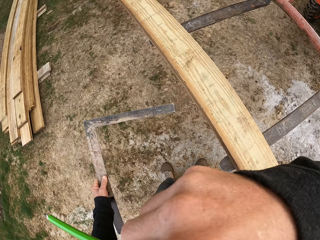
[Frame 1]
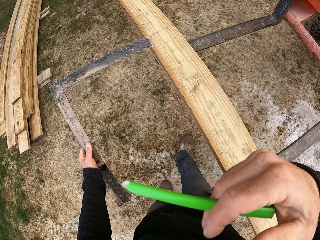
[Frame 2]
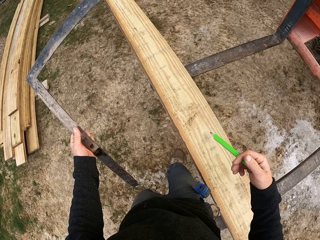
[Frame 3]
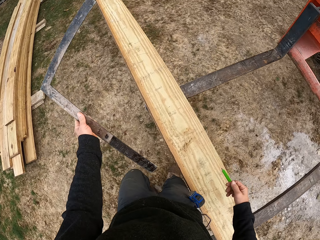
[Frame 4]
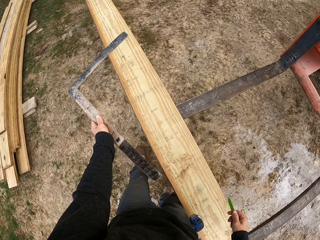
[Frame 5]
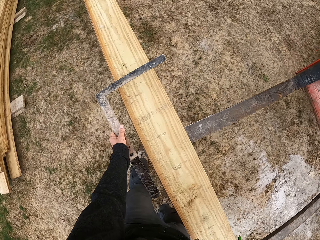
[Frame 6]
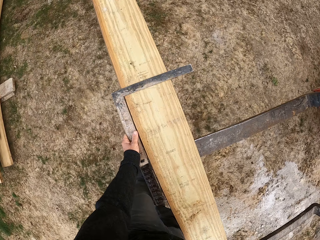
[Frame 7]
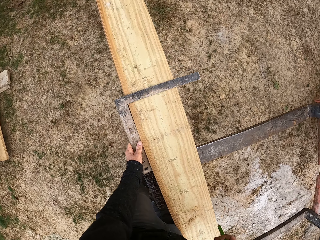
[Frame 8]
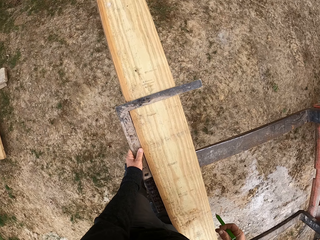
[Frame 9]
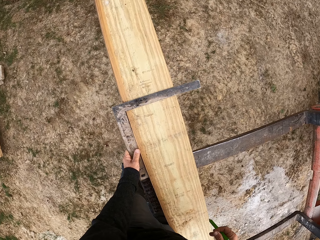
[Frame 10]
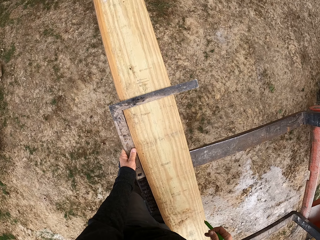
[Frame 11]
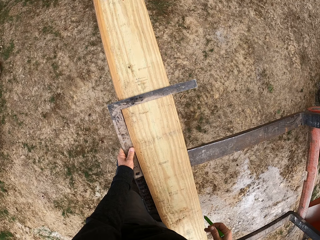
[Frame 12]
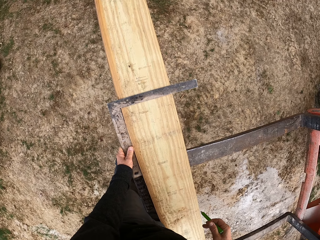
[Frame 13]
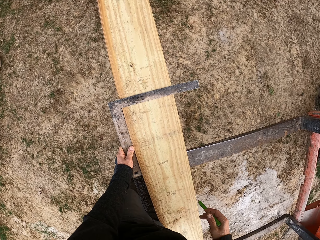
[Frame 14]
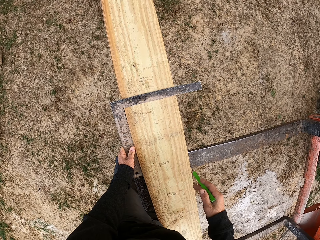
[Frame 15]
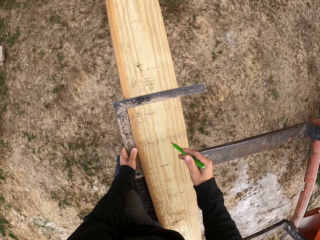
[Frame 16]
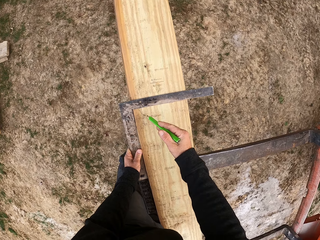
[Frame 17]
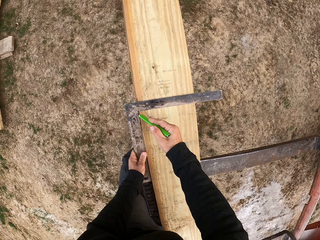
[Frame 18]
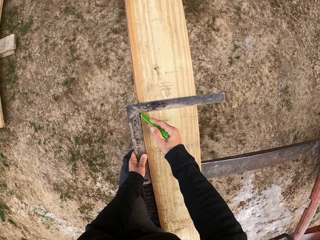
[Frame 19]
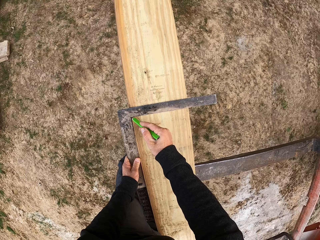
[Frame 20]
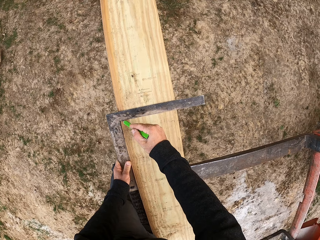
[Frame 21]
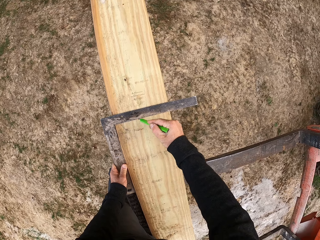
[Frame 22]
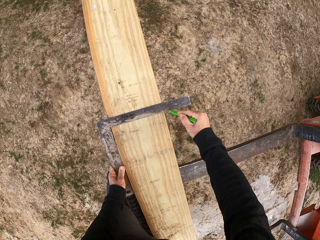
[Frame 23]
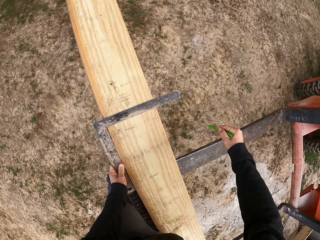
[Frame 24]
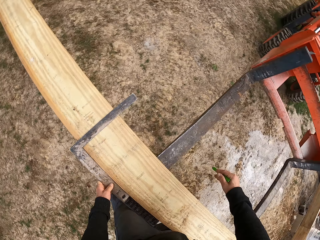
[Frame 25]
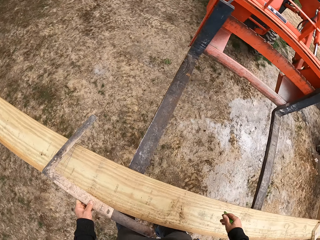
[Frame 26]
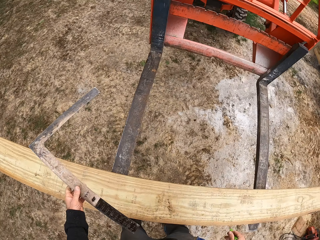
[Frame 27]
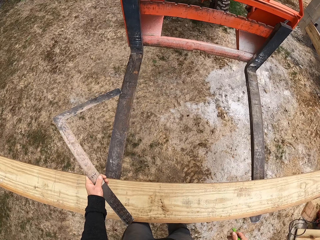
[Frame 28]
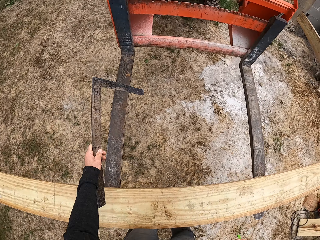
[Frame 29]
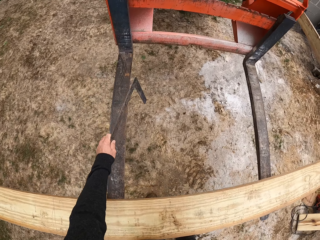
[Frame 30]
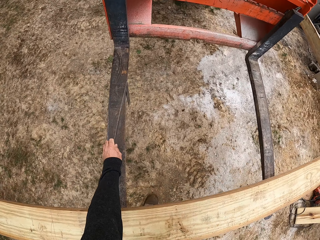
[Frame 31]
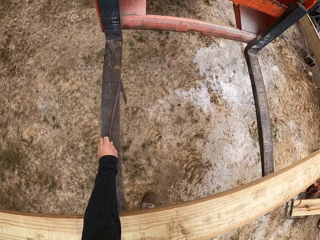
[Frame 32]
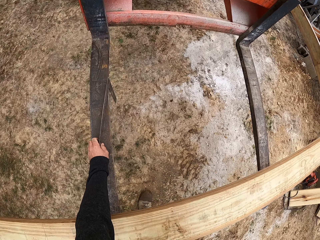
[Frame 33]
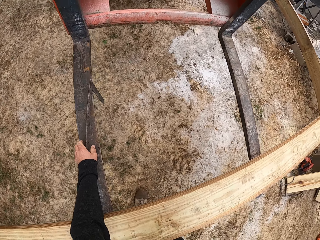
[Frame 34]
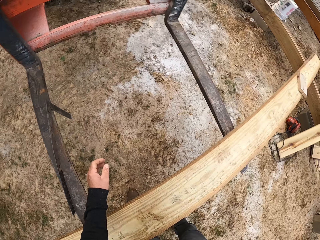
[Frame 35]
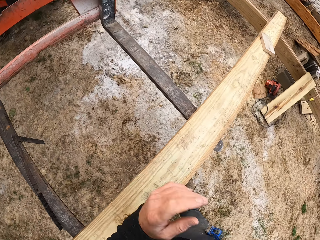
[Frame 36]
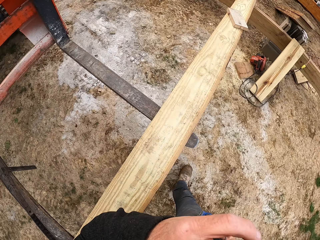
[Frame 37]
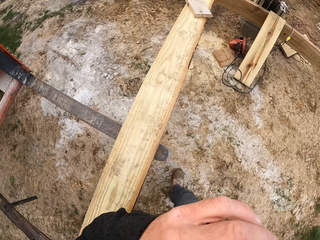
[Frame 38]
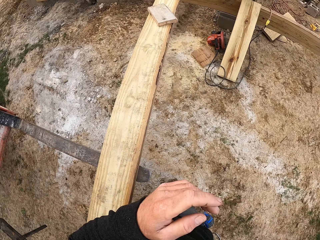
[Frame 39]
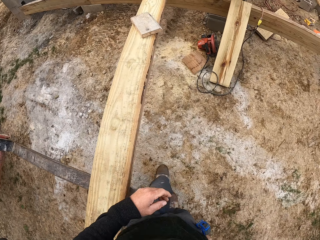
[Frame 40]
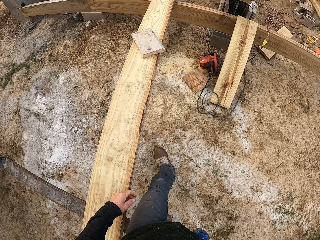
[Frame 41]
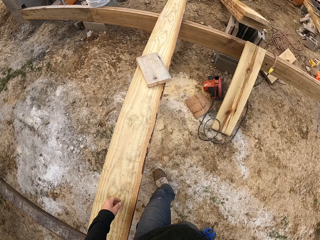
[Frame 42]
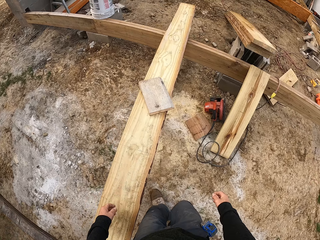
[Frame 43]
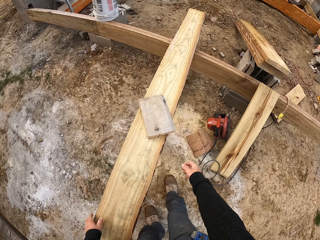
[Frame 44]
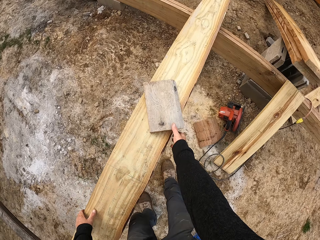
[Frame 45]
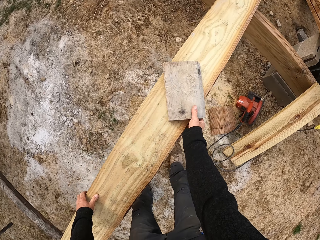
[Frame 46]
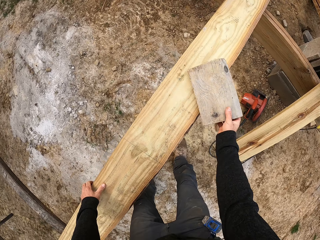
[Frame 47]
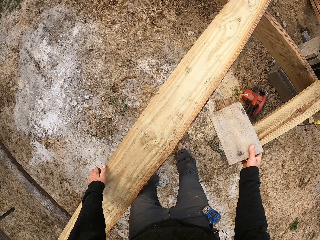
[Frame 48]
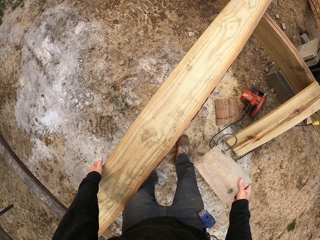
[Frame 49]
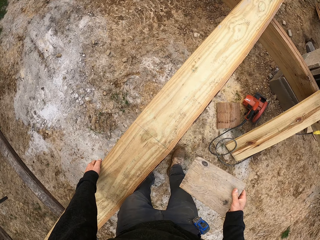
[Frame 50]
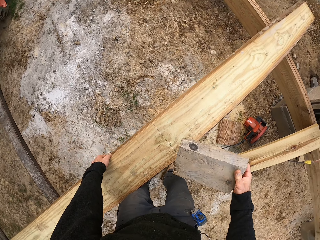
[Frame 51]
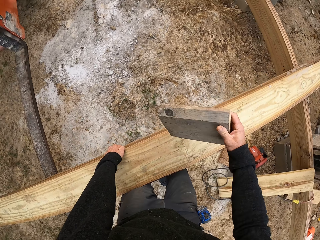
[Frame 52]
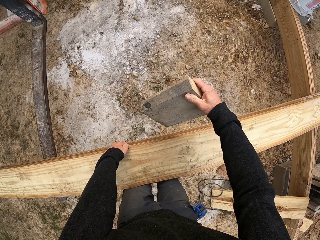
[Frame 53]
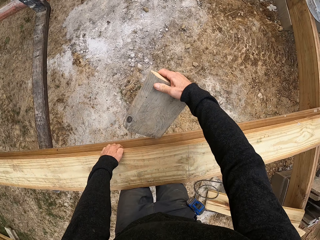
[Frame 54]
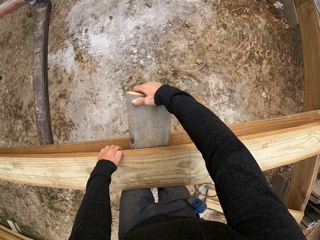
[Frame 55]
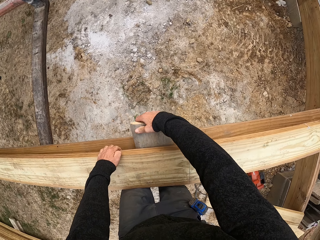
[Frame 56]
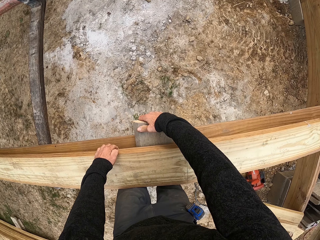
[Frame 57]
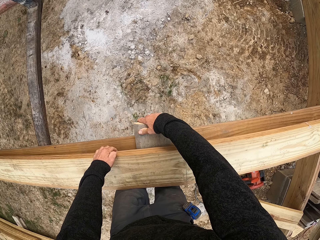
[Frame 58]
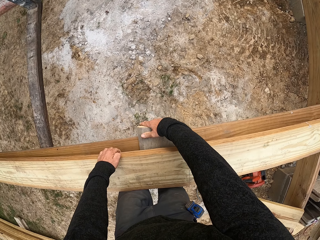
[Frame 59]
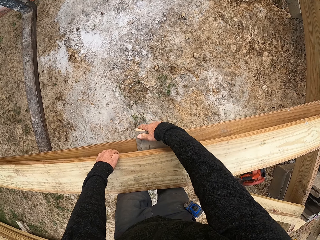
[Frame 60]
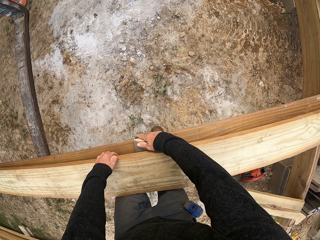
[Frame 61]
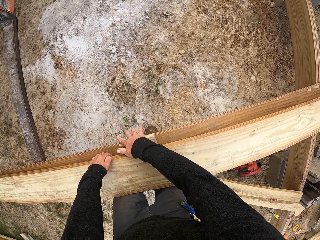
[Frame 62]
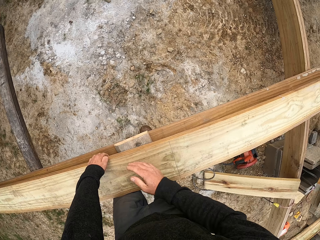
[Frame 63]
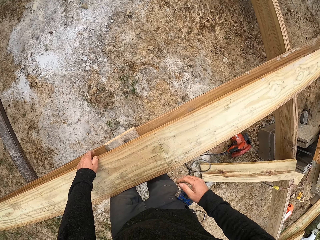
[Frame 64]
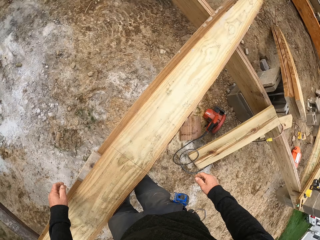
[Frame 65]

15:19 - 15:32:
The camera wearer scratches on the face. He touches his face with his right hand. He walks. He puts the L ruler on the piece of wood. He draws a line on the piece of wood. He puts the L ruler on the wood. He hangs the ruler on something. He walks. He picks up the book. He takes the wood. He puts the book on a space under the wood. He puts the wood on the other wood.

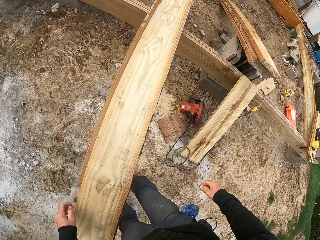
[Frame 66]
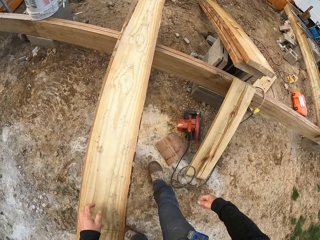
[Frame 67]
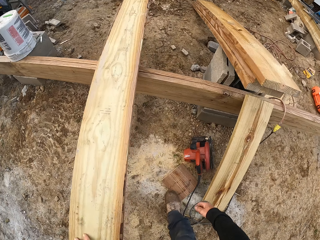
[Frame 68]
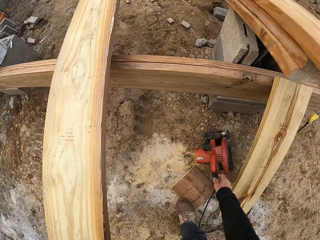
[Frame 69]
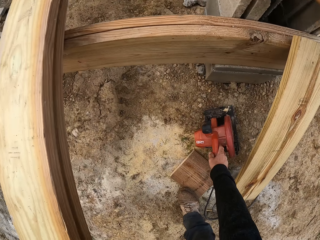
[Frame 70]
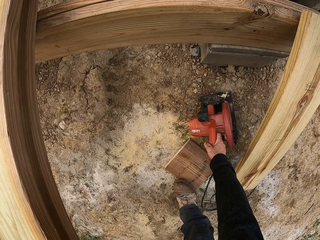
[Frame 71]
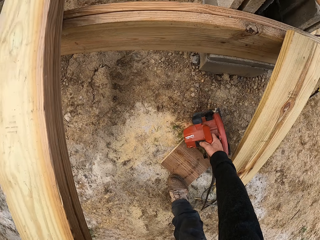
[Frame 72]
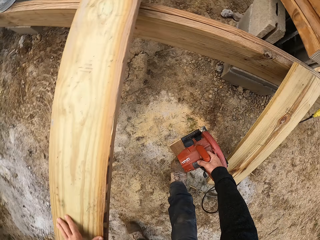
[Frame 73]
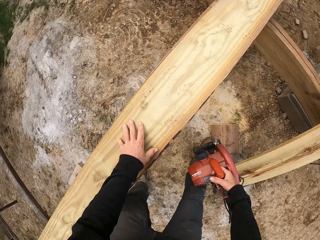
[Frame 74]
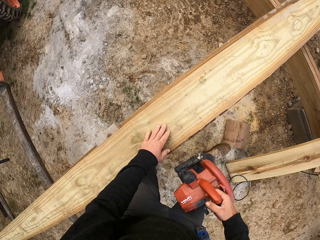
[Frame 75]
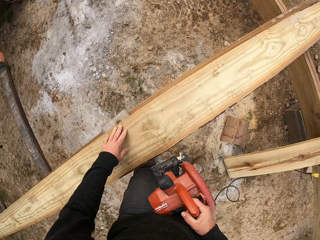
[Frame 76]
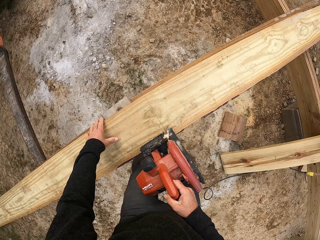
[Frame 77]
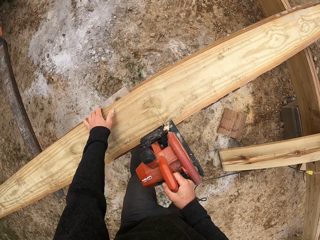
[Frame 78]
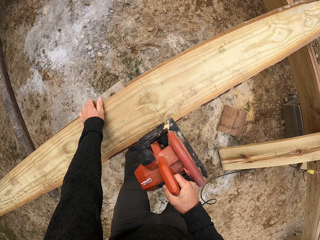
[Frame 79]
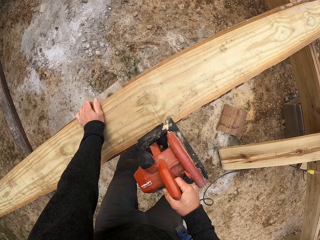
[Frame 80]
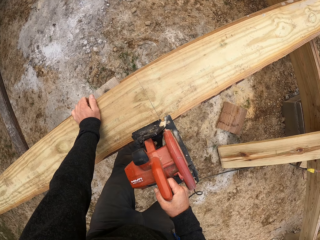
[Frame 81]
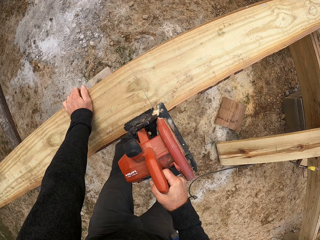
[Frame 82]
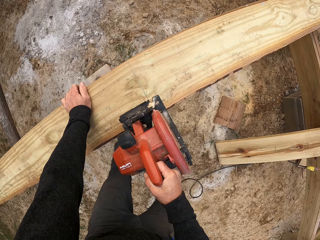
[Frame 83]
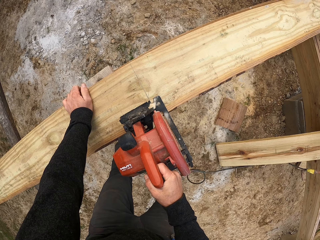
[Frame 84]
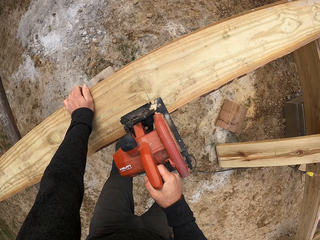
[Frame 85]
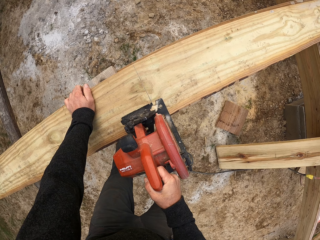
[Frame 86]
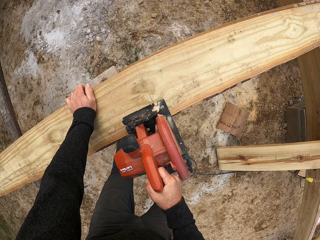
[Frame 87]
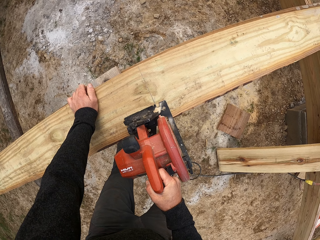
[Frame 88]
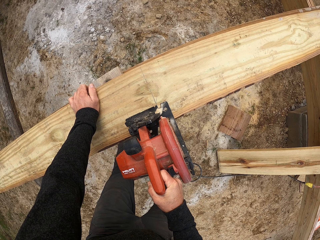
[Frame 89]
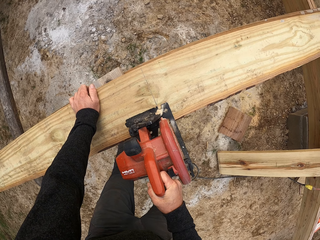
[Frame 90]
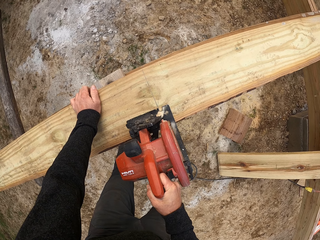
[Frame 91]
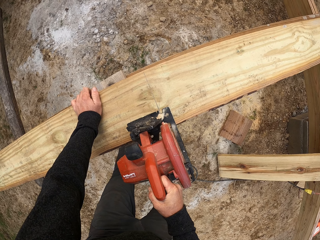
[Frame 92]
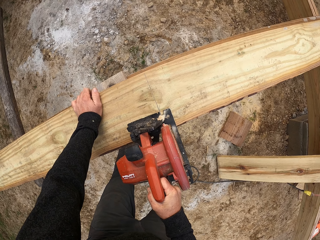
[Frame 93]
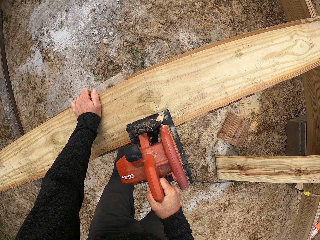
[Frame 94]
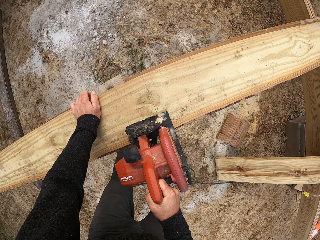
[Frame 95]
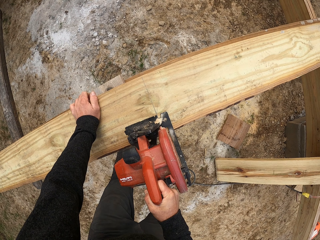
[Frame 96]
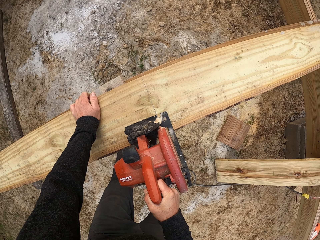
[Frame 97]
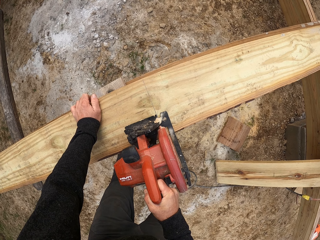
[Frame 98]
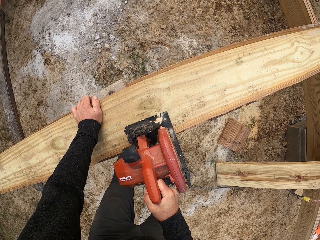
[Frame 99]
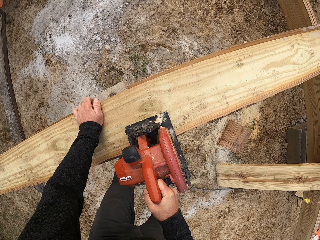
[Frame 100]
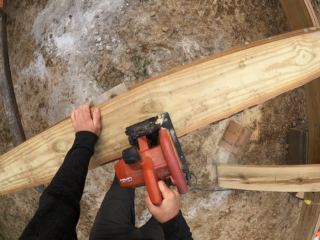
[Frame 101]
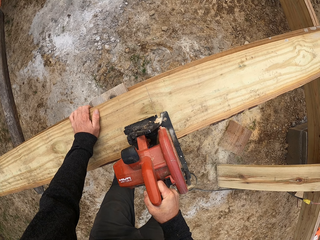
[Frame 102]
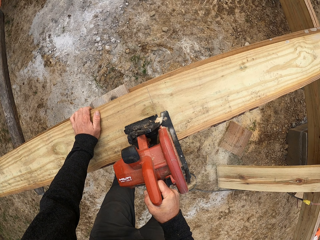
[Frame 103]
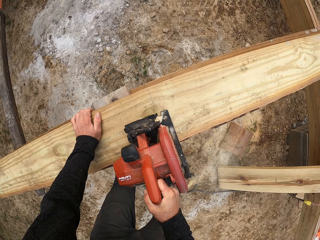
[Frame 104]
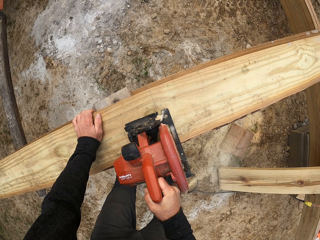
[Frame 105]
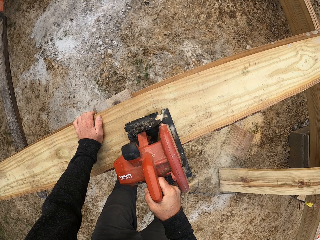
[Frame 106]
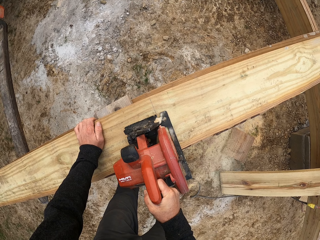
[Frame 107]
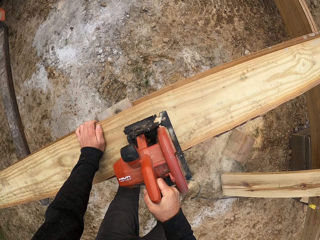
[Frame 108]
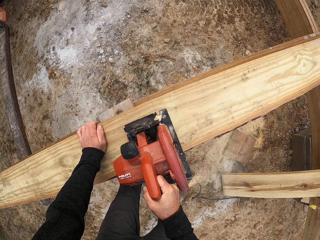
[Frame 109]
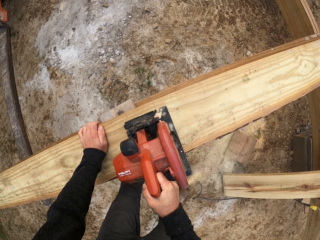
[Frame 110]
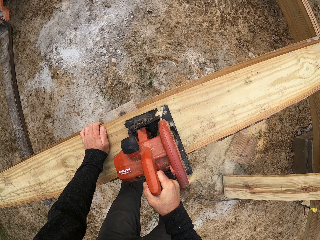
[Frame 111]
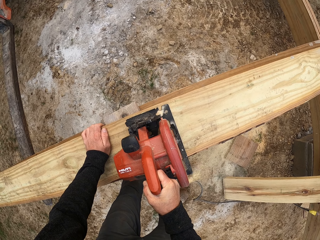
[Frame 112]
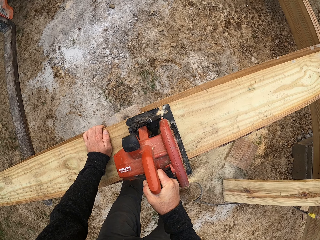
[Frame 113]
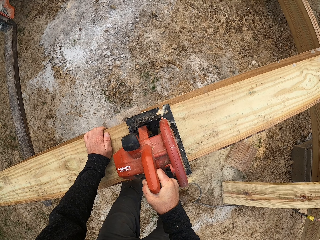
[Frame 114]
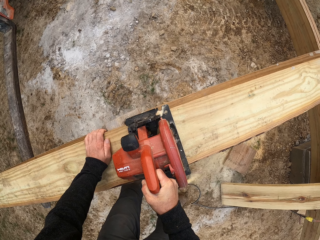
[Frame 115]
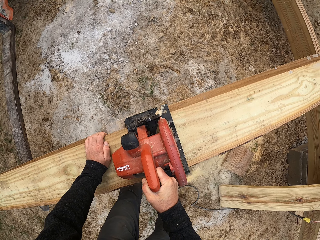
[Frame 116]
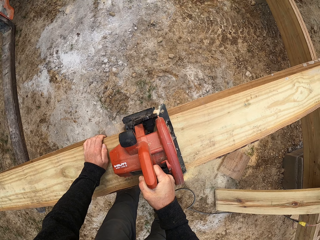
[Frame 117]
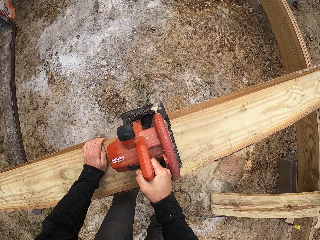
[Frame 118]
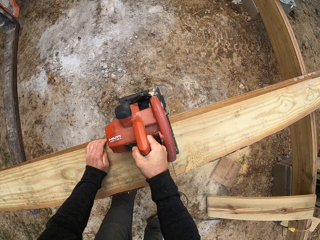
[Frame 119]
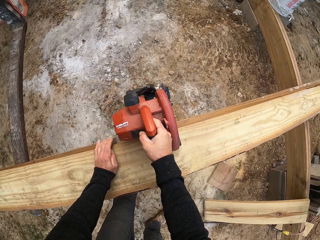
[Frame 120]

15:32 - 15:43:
The camera wearer picks up the wood cutter from the ground. They cut the piece of wood with the wood cutting machine.
